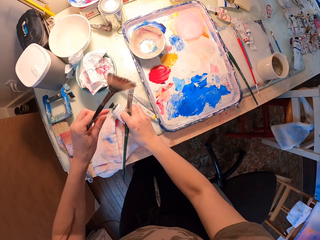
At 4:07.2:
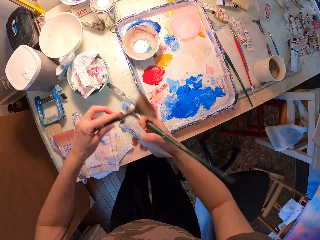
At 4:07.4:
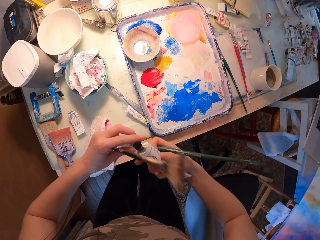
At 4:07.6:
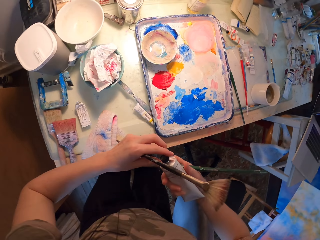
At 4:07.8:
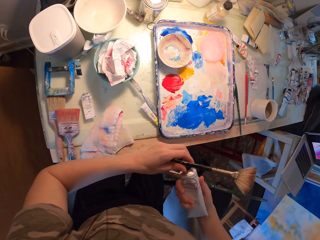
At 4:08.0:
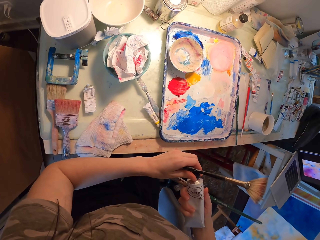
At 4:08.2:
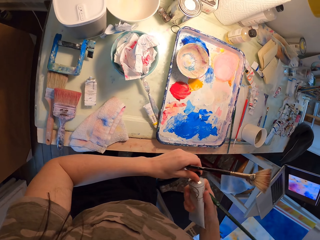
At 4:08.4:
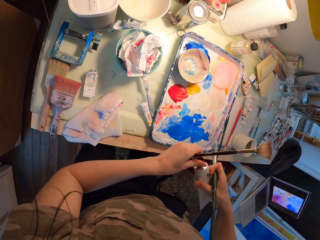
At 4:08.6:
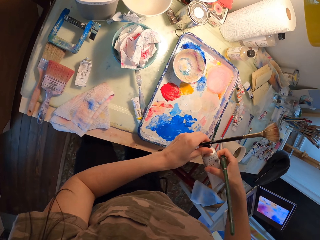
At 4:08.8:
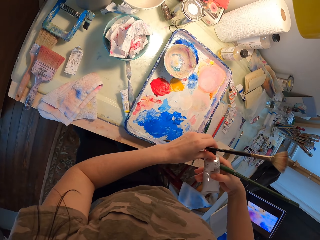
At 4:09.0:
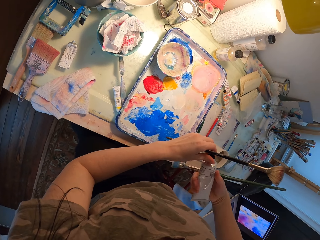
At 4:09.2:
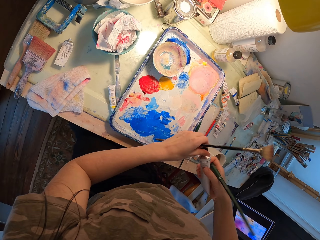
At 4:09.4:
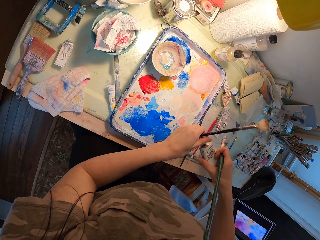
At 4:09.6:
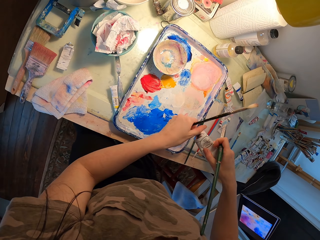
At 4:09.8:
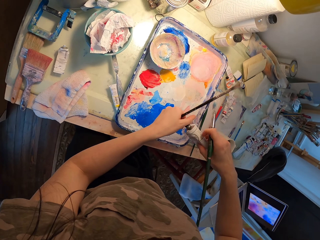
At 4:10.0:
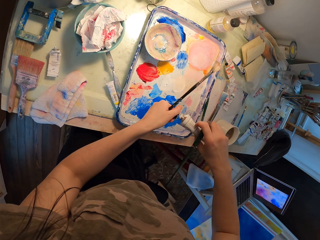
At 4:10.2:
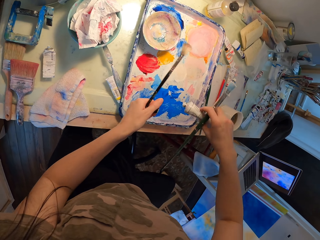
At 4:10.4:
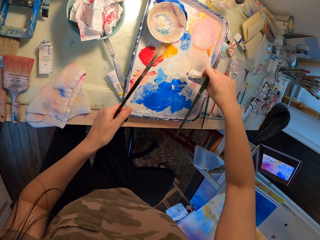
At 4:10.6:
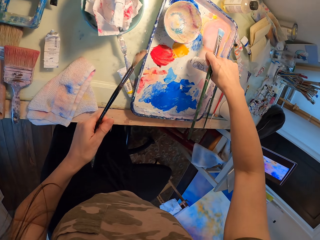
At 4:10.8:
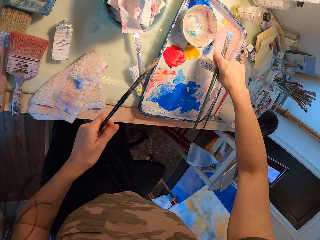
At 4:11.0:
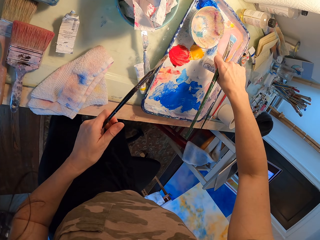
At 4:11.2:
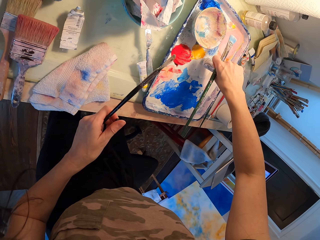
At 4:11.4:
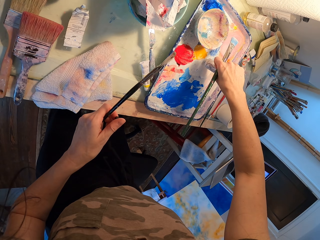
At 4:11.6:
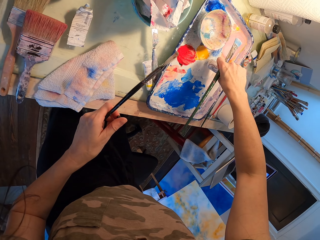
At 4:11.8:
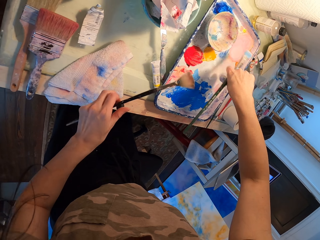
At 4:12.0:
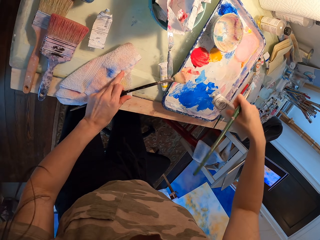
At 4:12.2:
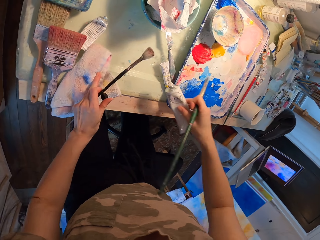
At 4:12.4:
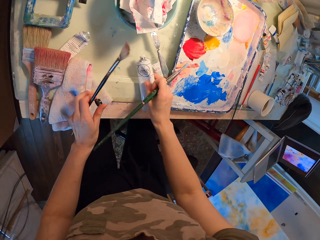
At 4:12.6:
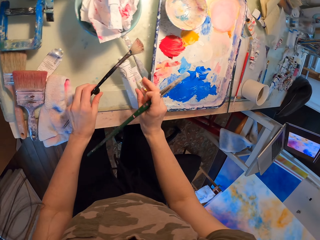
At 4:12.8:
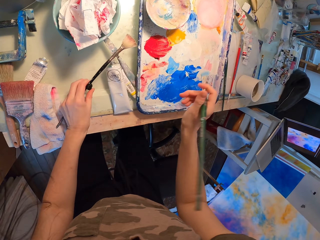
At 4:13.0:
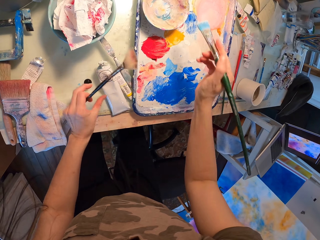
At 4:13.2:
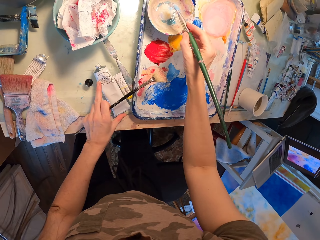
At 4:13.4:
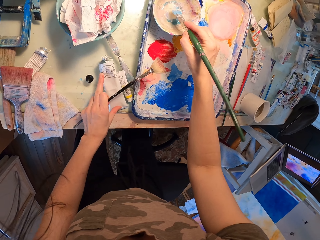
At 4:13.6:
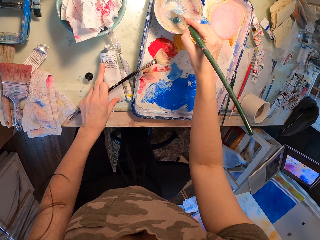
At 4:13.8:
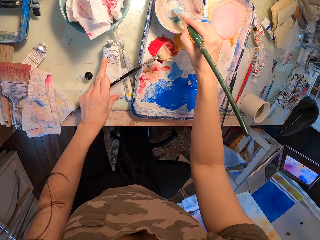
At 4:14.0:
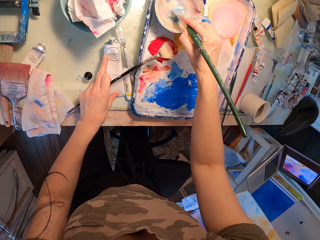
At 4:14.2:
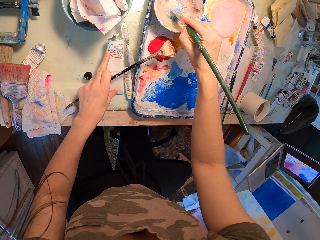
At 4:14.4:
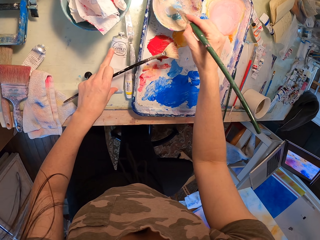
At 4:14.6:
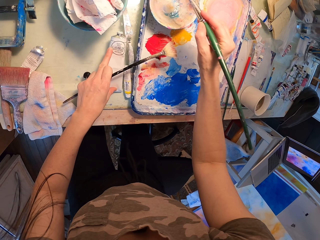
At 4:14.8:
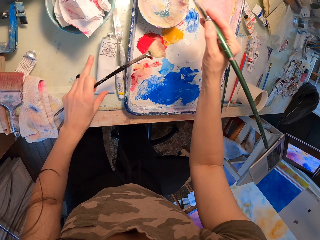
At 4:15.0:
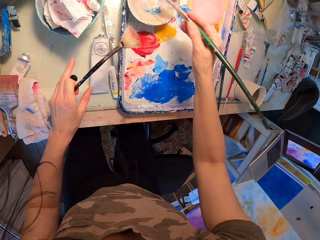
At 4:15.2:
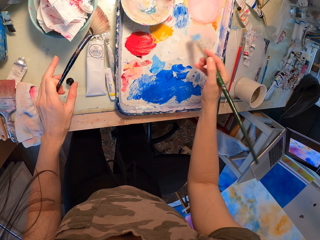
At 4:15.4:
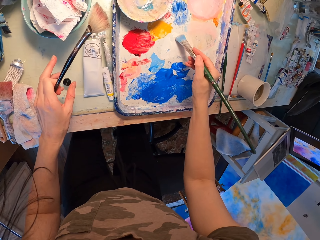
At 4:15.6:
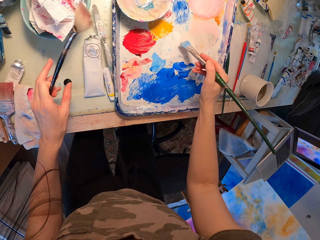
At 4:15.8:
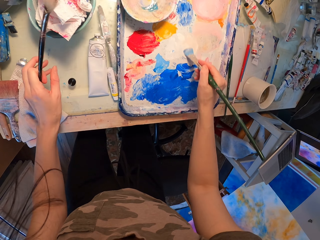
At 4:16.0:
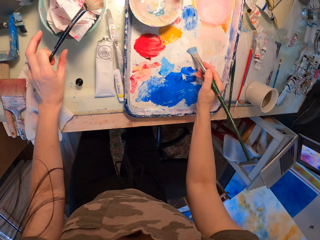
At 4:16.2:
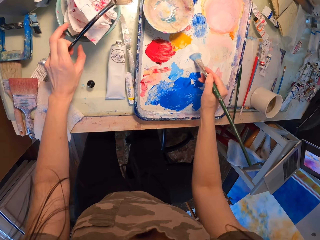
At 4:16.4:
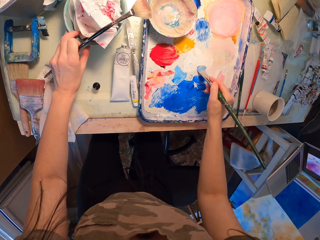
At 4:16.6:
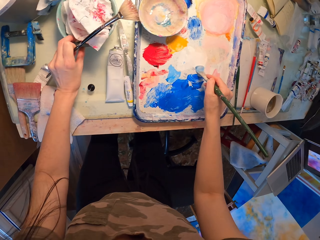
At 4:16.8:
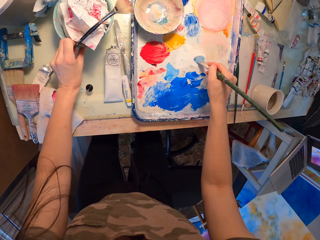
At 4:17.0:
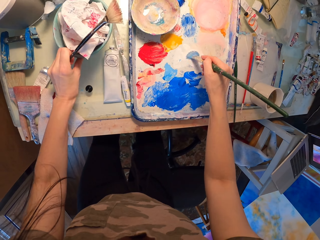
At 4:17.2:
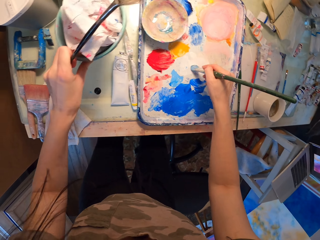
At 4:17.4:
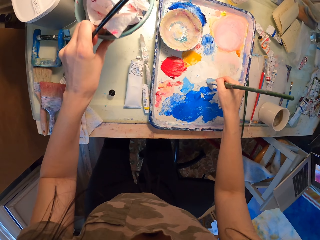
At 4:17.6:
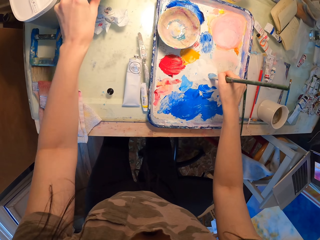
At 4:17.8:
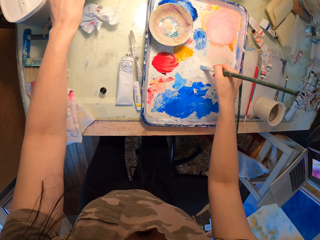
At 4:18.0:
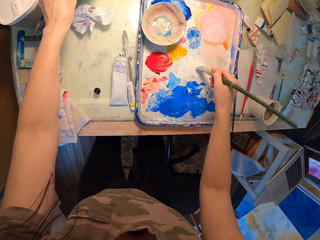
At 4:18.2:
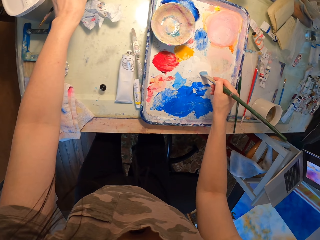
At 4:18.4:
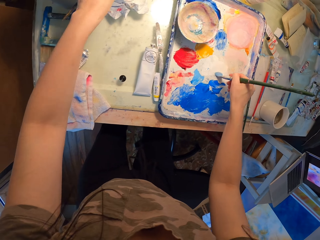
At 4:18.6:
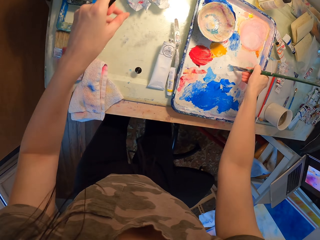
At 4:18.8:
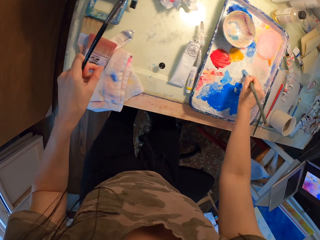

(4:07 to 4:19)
The camera wearer picks up a paint tube or bottle. They open the paint tube, put paint on the tray, put the bottle on the table, and push the bottle. They put paint on the paint brush. They brush the brush. They move a bowl.

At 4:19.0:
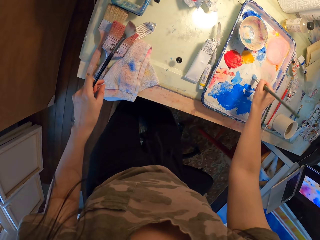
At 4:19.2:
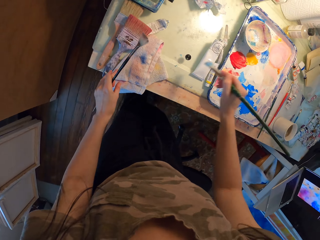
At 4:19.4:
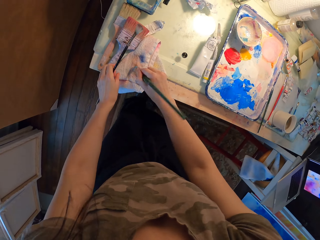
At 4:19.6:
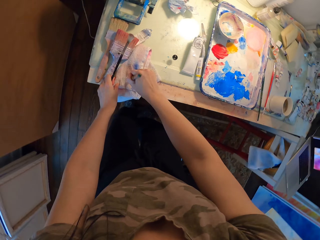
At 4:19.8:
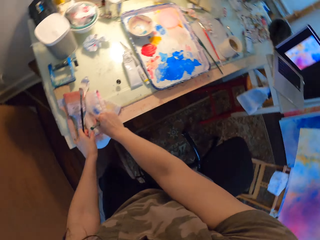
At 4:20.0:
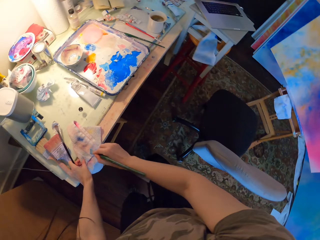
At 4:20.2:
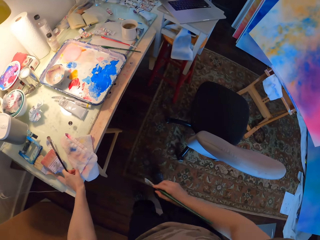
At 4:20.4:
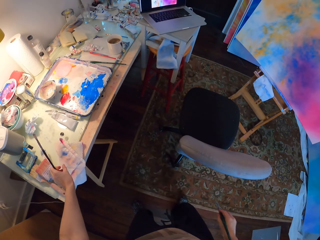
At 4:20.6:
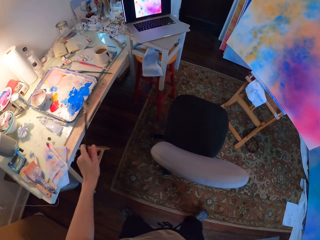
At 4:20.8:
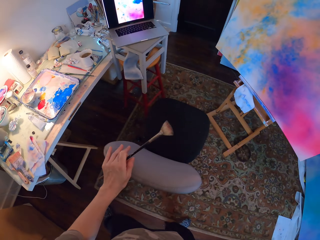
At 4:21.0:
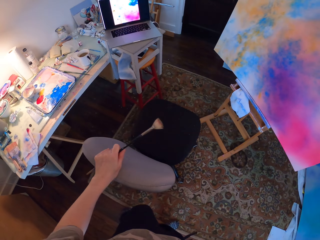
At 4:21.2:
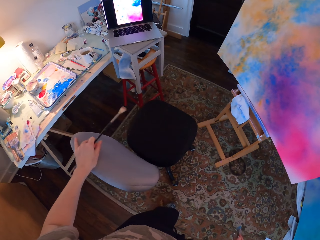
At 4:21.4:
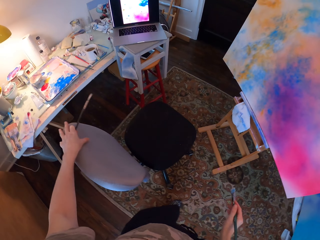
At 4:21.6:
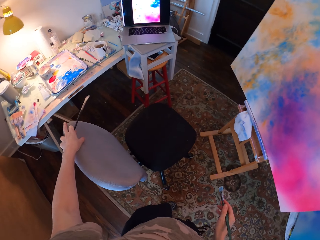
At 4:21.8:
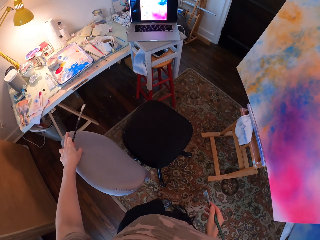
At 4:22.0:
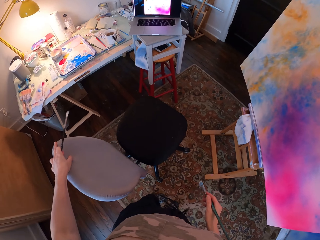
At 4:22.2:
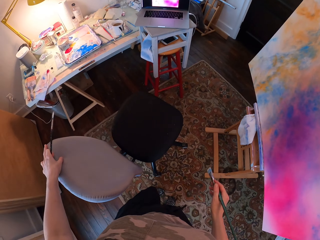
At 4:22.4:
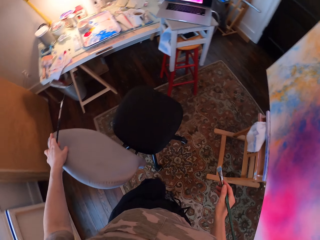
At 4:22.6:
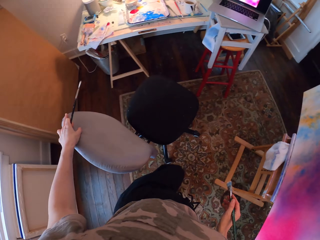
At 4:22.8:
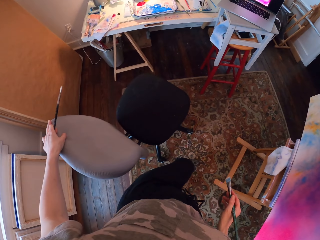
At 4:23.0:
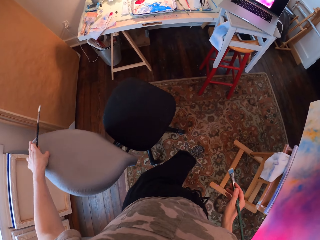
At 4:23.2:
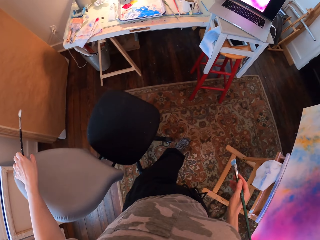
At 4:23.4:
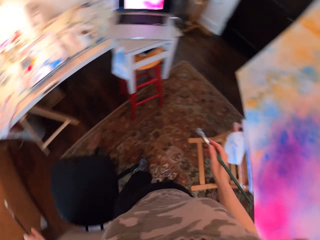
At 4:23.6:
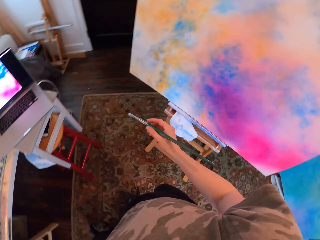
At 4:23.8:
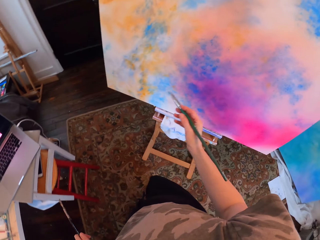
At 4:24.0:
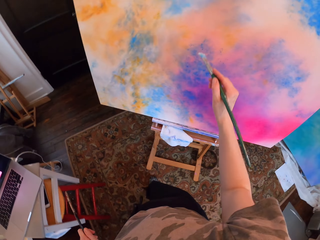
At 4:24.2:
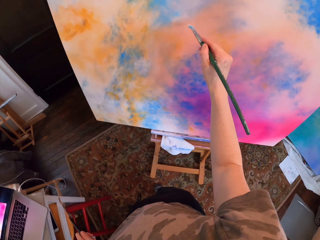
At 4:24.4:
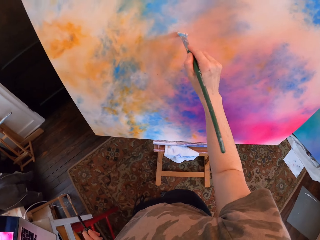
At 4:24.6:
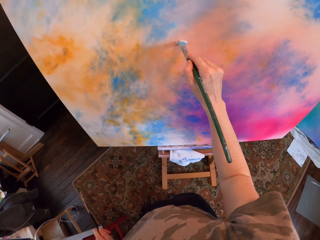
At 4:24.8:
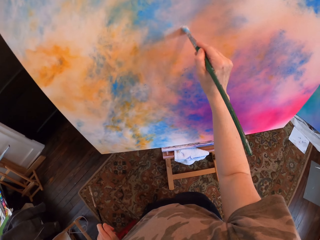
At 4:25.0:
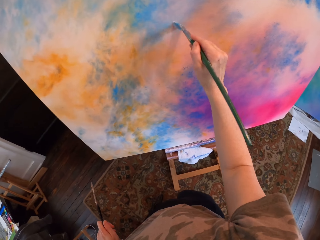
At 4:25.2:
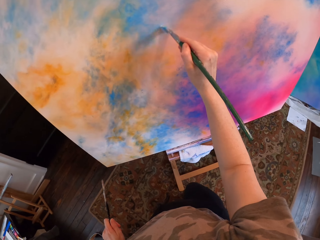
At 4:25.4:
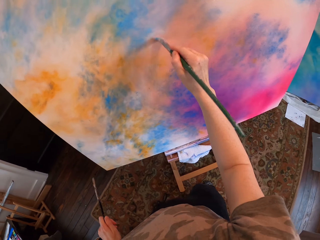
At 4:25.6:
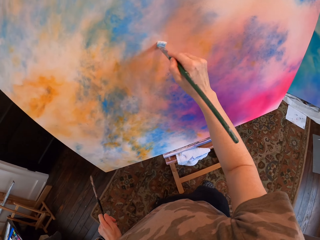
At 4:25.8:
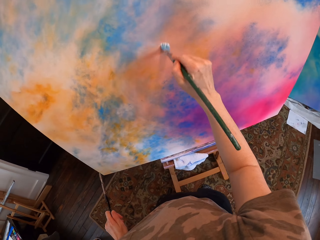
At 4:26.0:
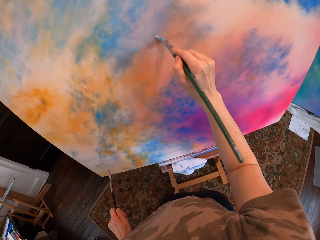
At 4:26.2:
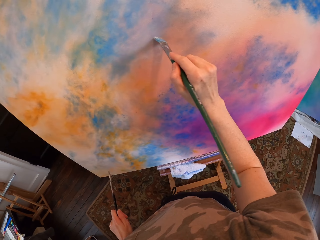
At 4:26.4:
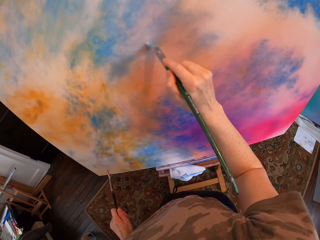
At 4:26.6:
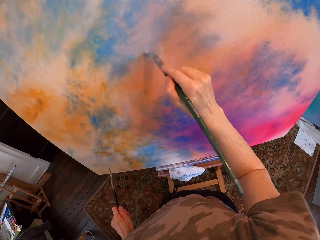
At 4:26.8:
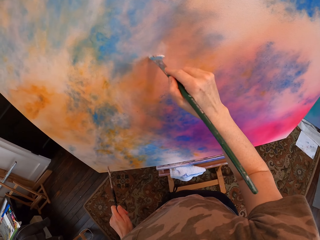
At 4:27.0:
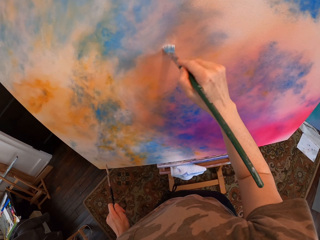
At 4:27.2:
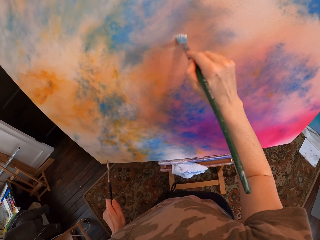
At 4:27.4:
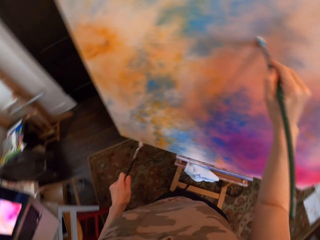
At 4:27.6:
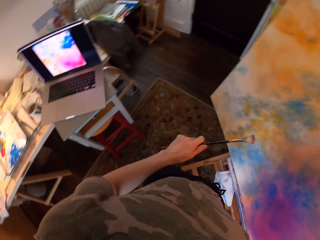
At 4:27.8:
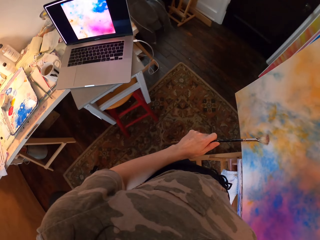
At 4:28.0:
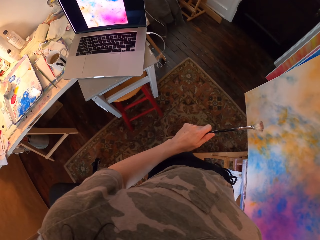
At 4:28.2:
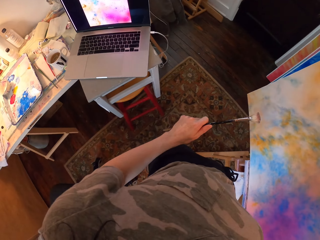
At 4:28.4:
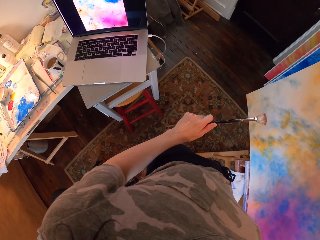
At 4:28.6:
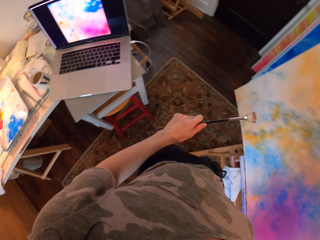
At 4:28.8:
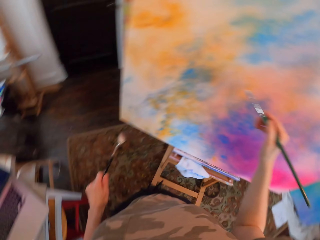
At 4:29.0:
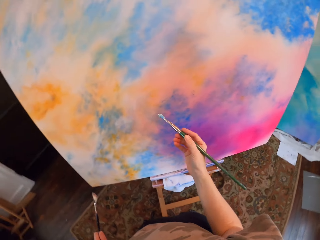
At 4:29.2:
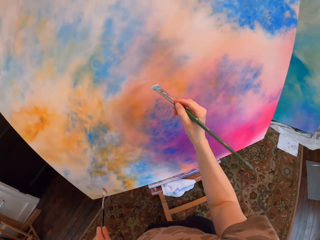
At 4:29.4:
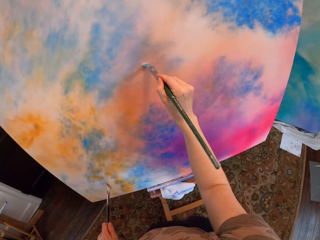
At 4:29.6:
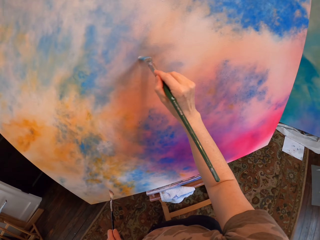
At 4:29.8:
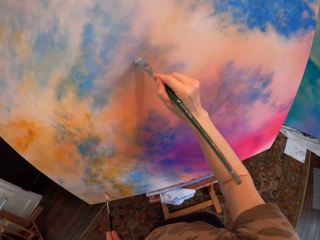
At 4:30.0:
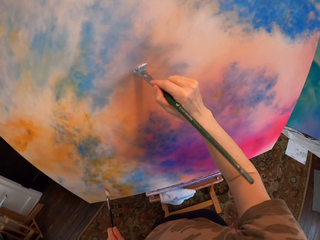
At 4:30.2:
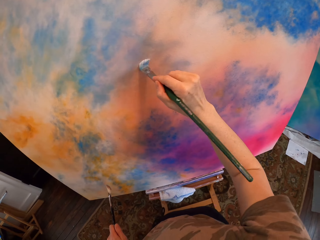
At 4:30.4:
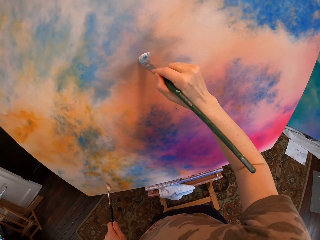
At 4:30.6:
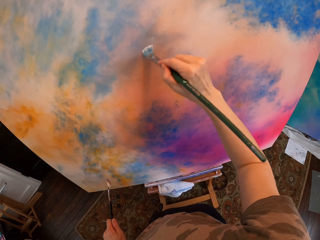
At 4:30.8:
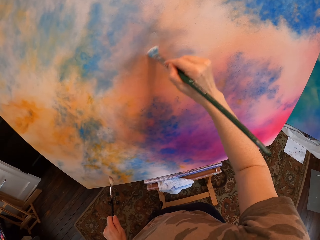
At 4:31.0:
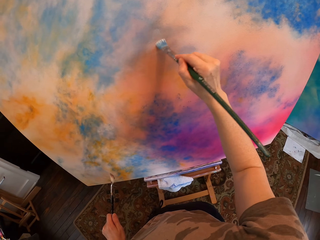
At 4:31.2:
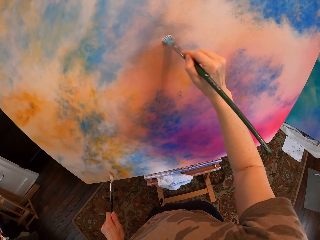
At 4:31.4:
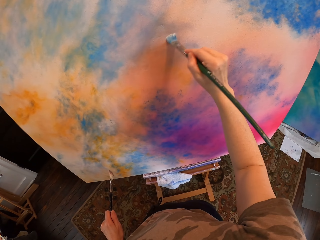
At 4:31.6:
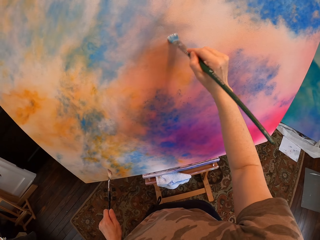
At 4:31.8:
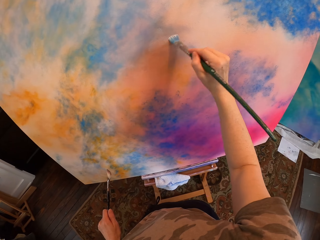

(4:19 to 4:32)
The camera wearer wipes the brush on a napkin. They move around and move the chair. They paint the canvas. They look at the laptop. They paint the canvas.
